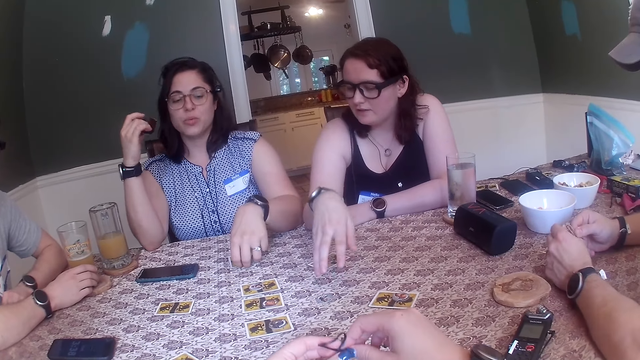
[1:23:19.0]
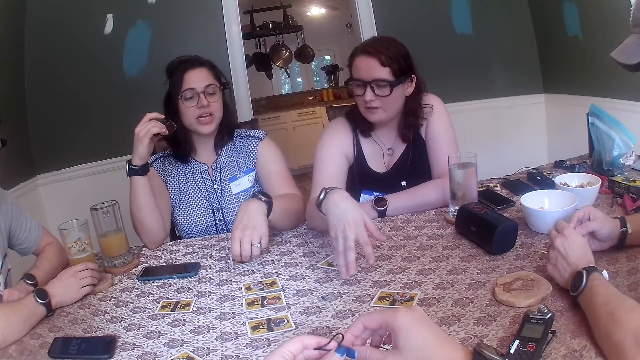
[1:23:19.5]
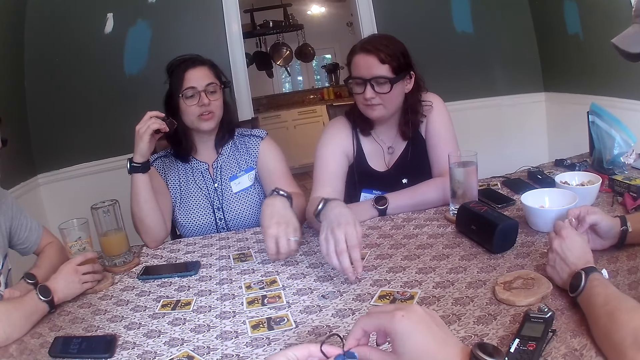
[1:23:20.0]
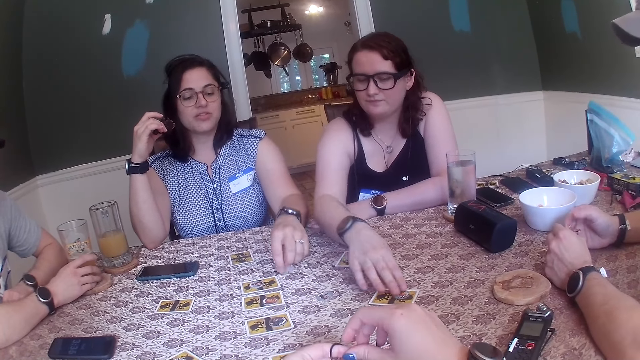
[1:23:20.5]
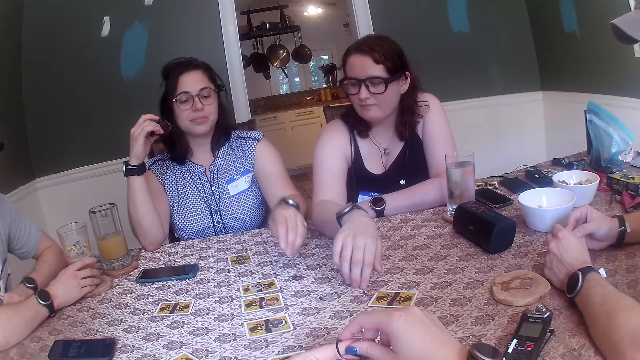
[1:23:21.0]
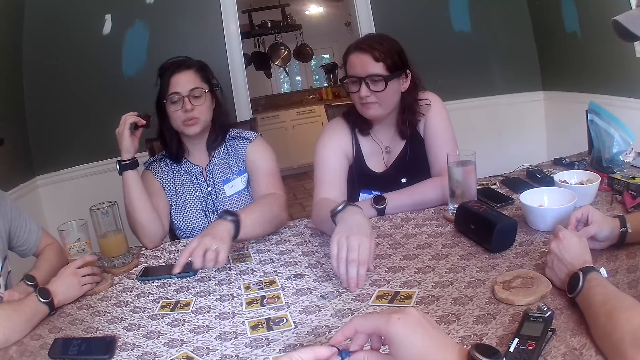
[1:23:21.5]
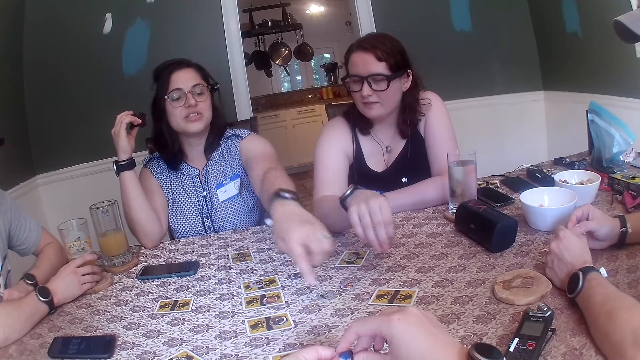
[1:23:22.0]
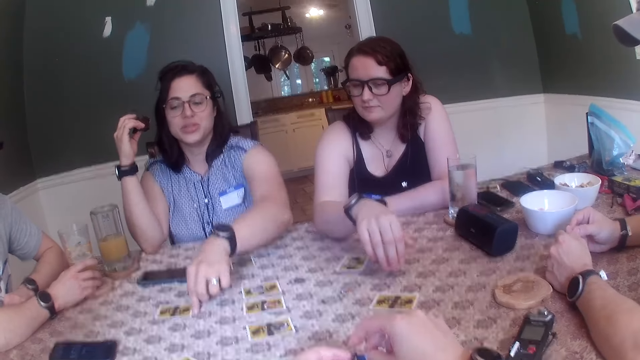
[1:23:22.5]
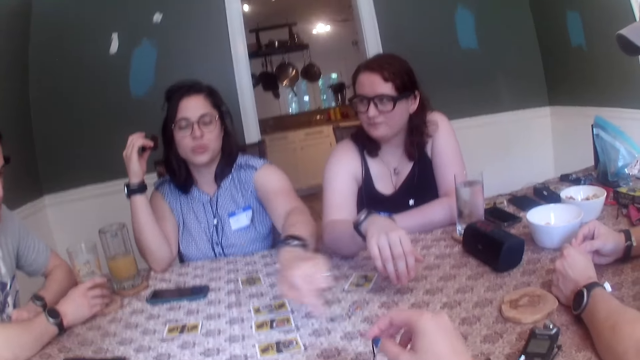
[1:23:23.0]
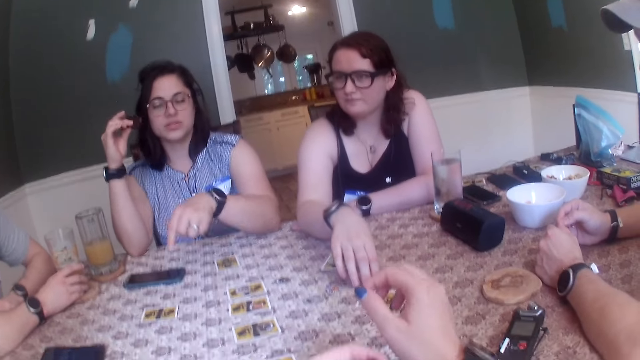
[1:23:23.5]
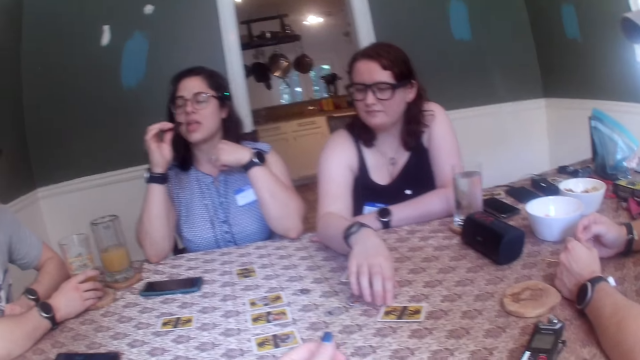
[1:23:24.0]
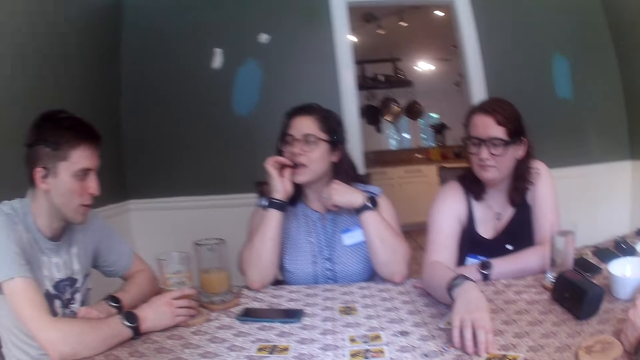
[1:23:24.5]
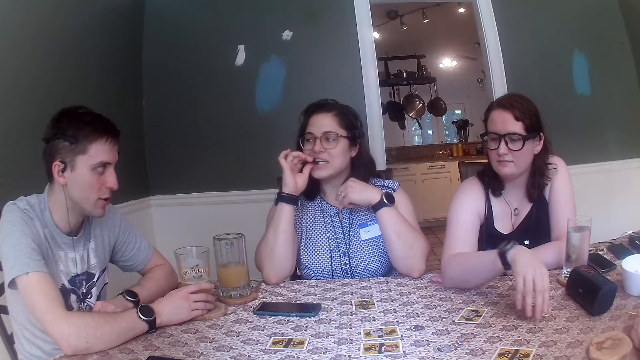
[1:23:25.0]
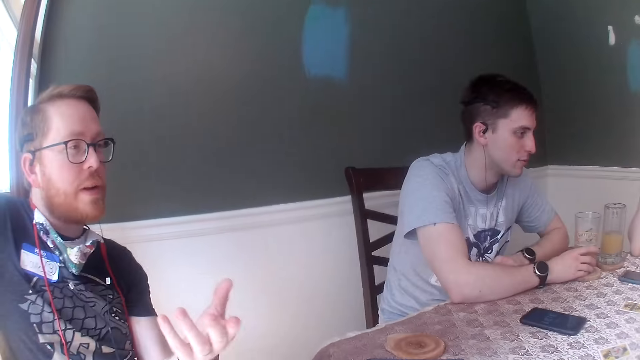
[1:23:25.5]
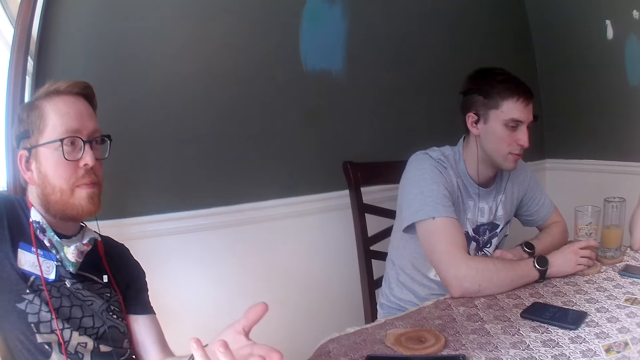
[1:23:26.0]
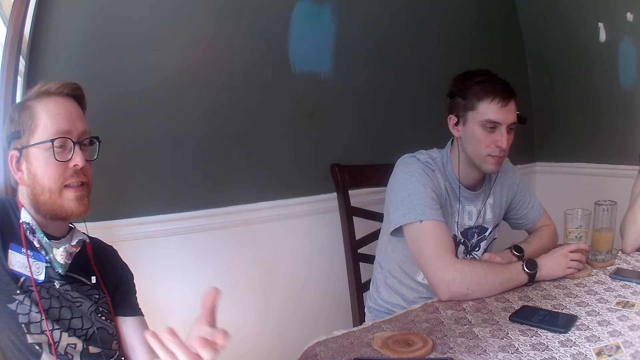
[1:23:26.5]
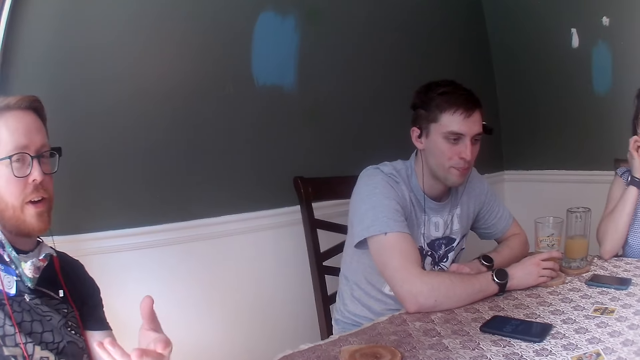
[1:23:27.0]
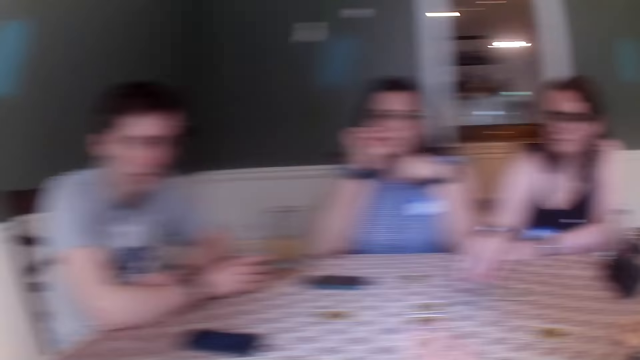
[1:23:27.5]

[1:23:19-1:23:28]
A woman takes off her right hand from the chip that is on the table. Another woman picks up the chip on the card from the table with her left hand, places the chip in her left hand on the table, and points at the card on the table with her left index finger. A third woman converses with the team. The first woman adjusts the cards on the table with her right hand. The camera wearer looks around the table. A man gestures with his right hand. Another man converses with the camera wearer.

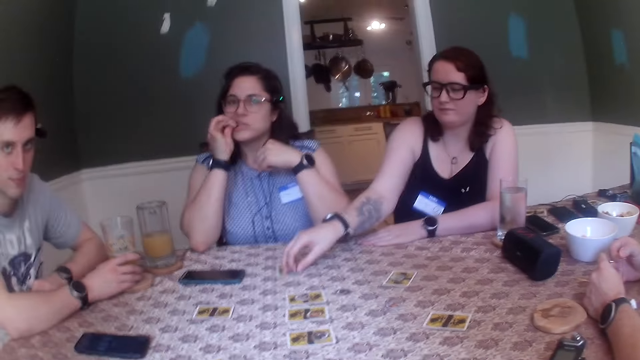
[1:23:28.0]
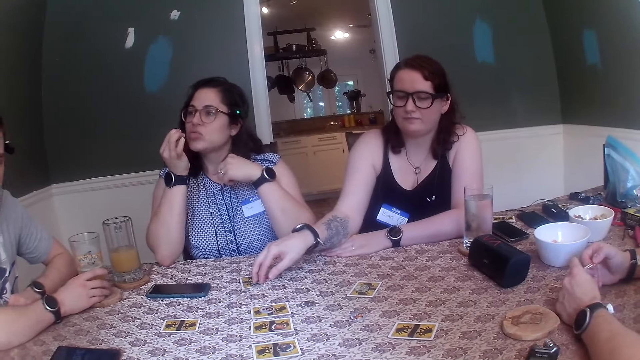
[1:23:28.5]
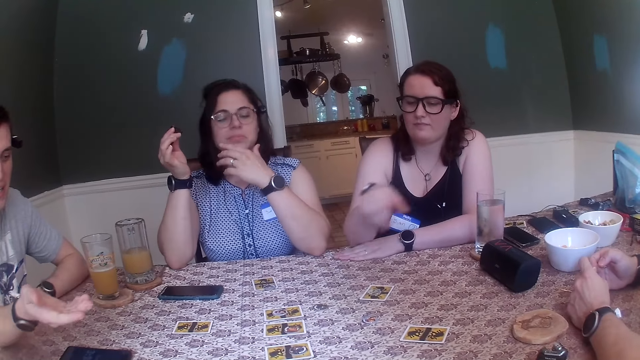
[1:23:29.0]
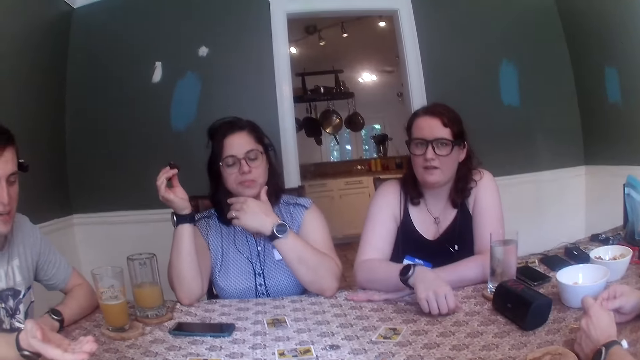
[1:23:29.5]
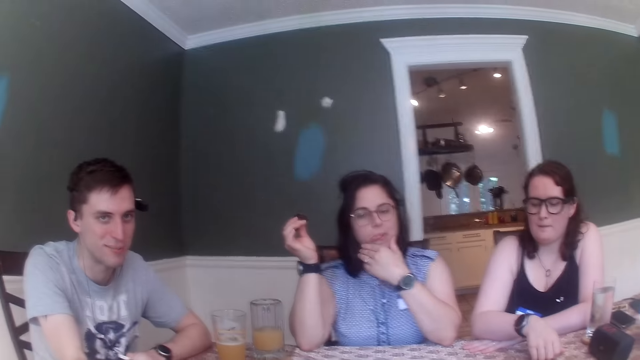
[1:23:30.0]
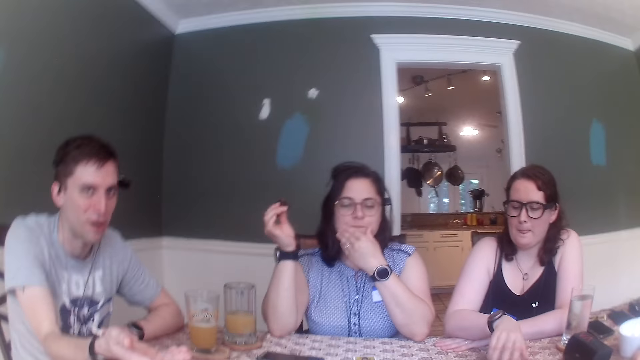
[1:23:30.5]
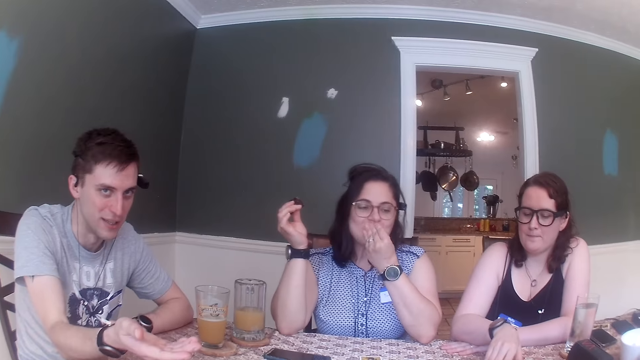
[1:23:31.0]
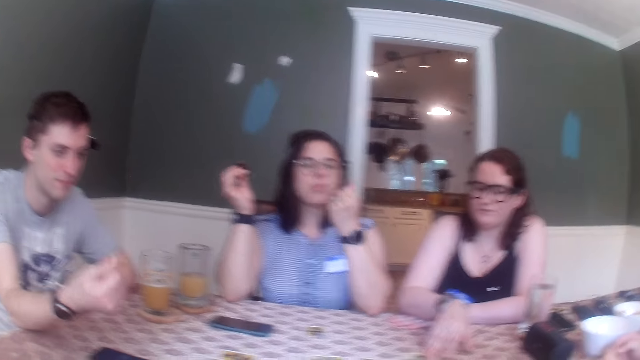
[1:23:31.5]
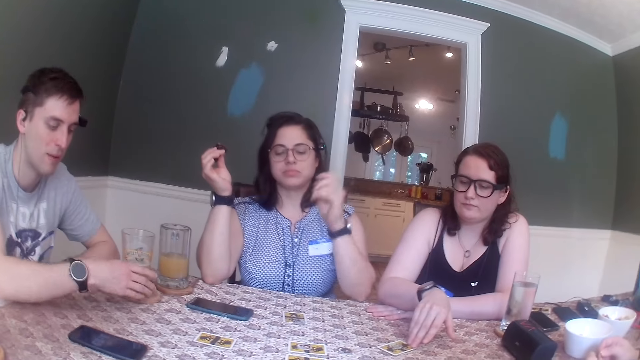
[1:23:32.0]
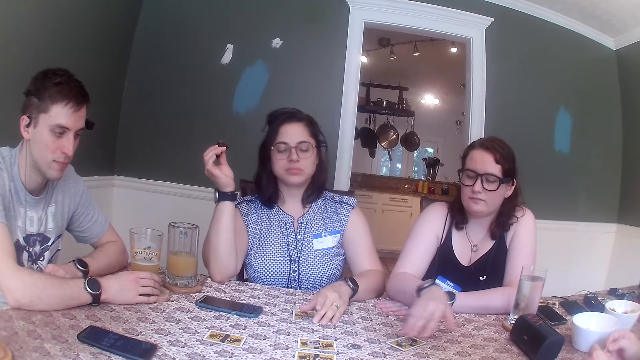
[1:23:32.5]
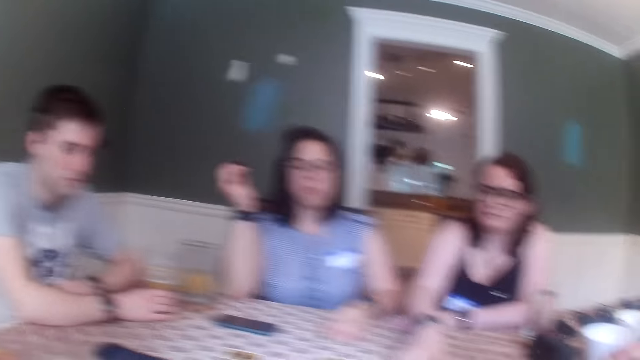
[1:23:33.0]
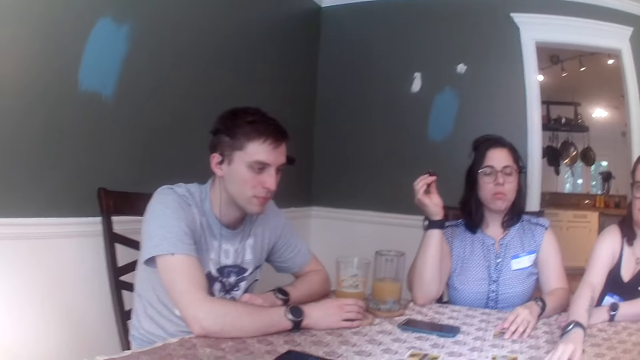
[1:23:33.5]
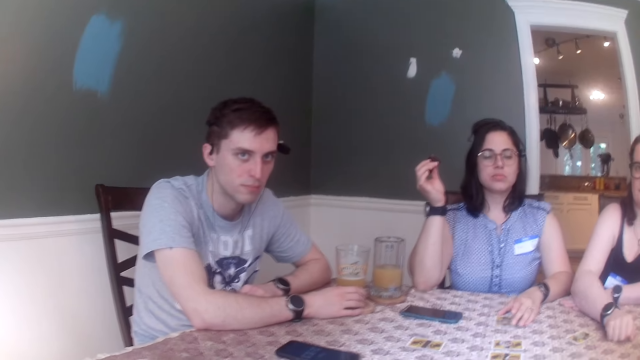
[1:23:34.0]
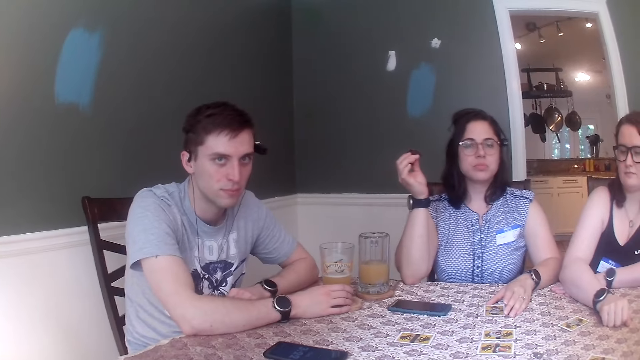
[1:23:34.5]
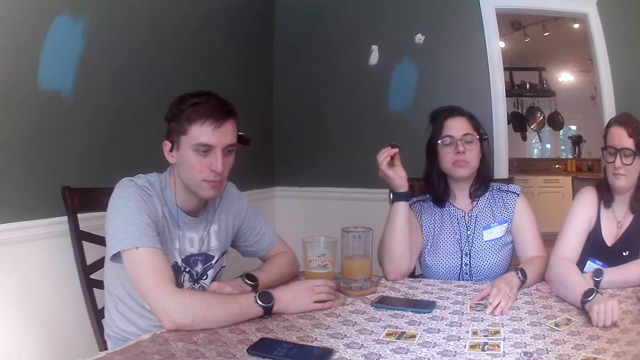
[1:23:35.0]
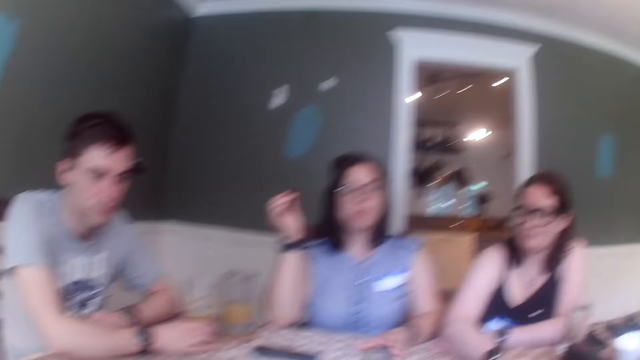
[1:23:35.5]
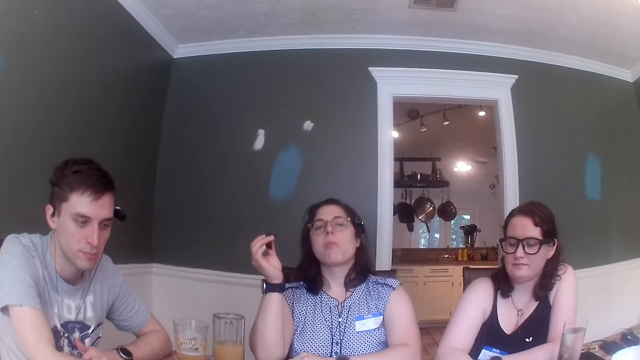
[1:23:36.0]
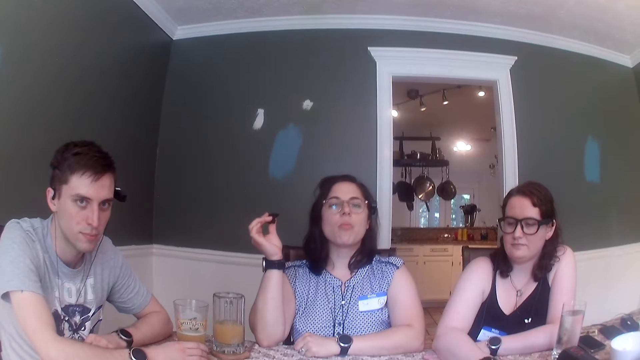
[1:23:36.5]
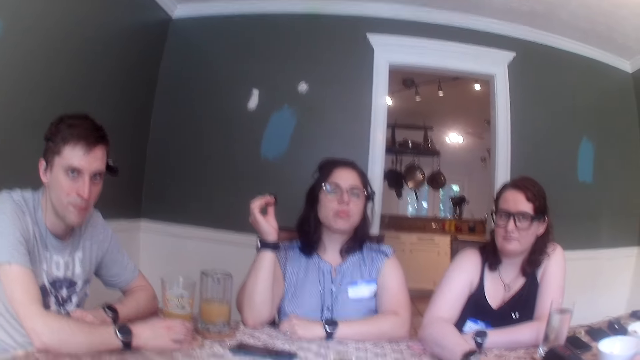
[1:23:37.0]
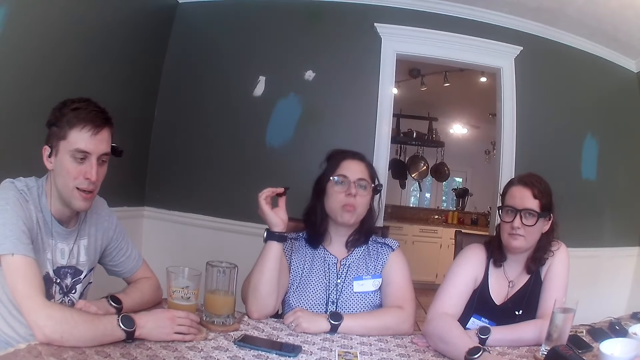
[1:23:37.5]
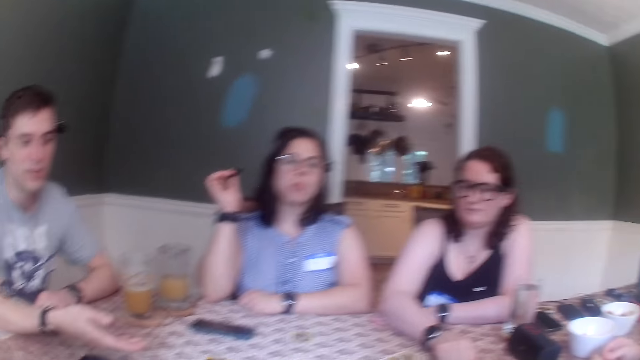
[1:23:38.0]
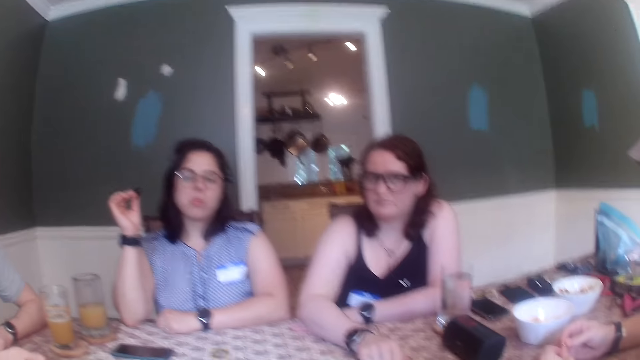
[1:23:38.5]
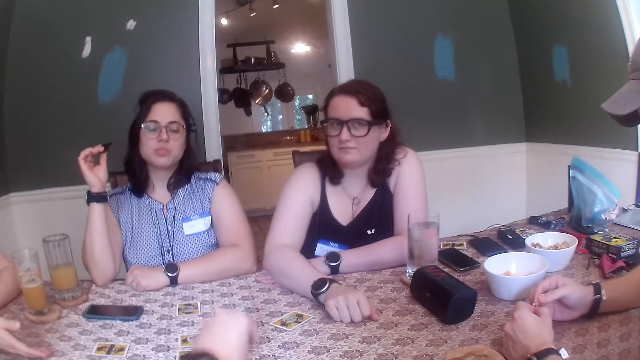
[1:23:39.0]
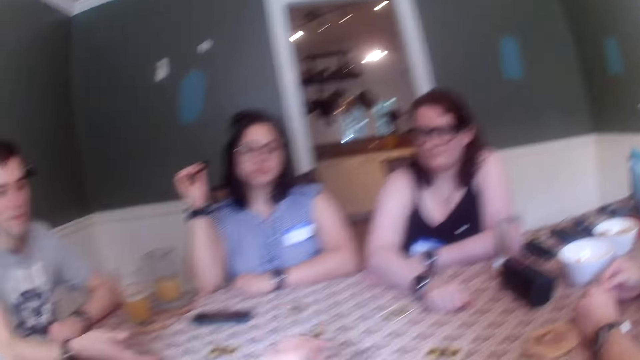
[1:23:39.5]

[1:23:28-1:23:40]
A woman places the chip on the table with her right hand. The camera wearer looks around the table. Another woman removes the piece of biscuit in her right hand from her mouth. The first woman removes her right hand from the card that is on the table. The other woman touches her jaw with her left hand. A man removes his hands from the glass of juice on the coaster. The first woman places her hand on the table. Another man converses with a third man. The other woman cleans her mouth with her left hand and moves the card on the table with her right hand. The camera wearer converses with the second man. The first man places his right hand on the coaster. The first woman moves the card on the table with her right hand and moves the chip on the table with her right hand. The other woman taps her left finger on the card that is on the table and takes her left hand off the table. The first man removes his right hand from the glass of juice on the coaster and gestures with his right hand.
